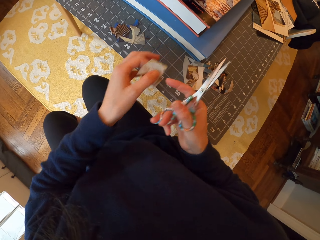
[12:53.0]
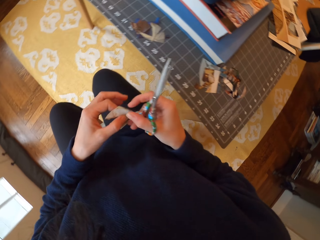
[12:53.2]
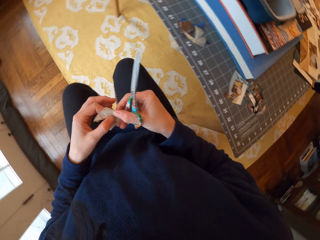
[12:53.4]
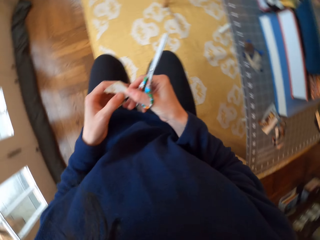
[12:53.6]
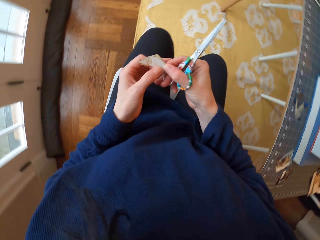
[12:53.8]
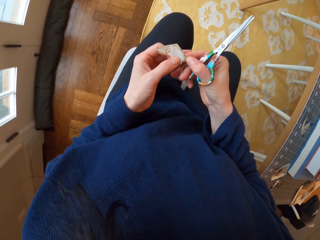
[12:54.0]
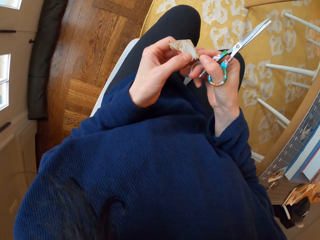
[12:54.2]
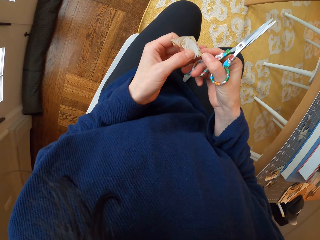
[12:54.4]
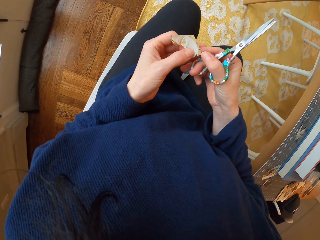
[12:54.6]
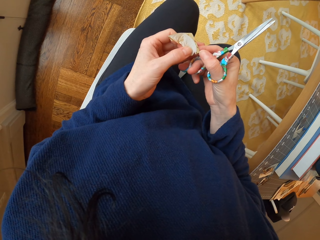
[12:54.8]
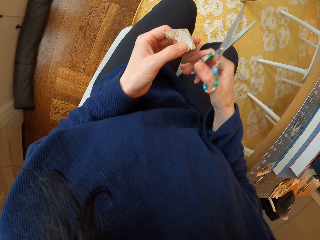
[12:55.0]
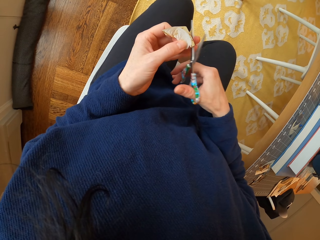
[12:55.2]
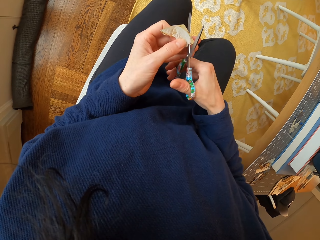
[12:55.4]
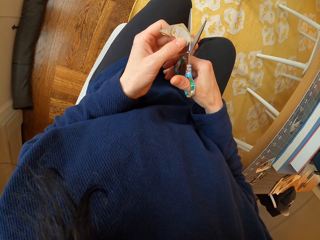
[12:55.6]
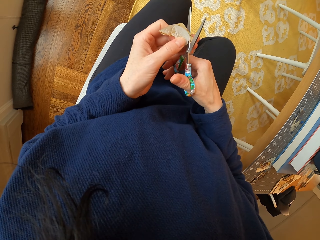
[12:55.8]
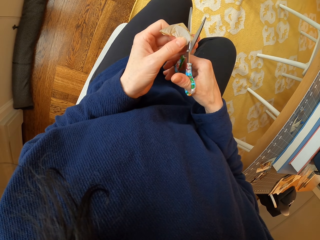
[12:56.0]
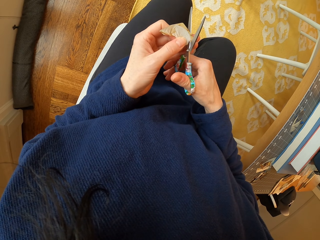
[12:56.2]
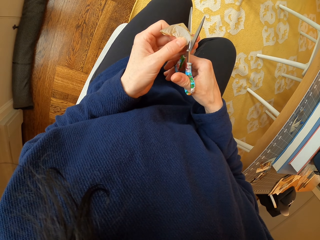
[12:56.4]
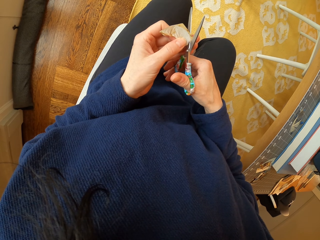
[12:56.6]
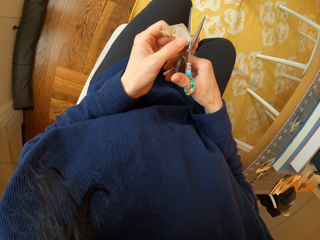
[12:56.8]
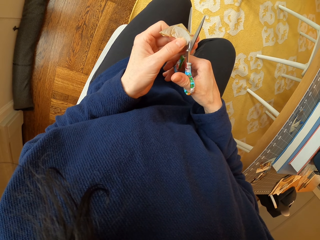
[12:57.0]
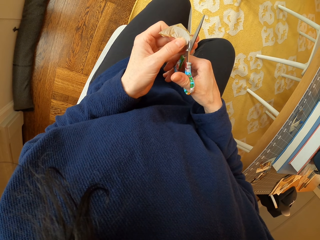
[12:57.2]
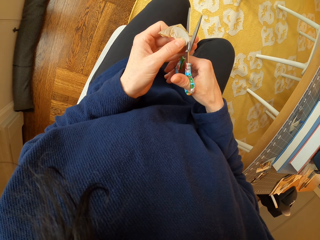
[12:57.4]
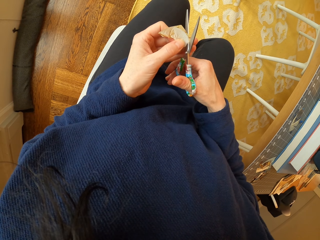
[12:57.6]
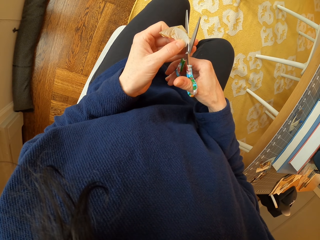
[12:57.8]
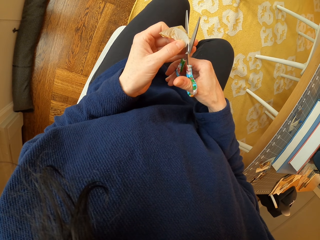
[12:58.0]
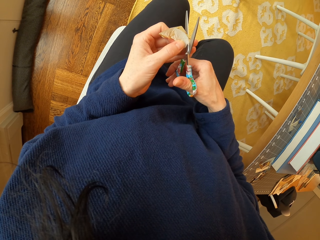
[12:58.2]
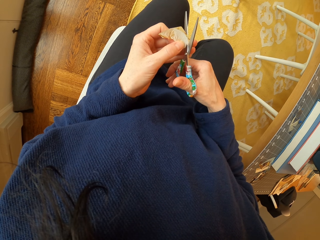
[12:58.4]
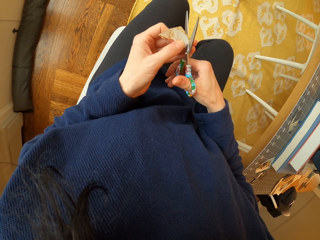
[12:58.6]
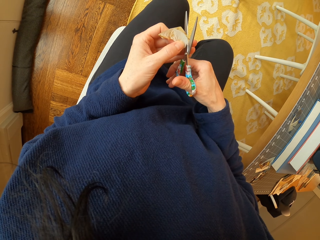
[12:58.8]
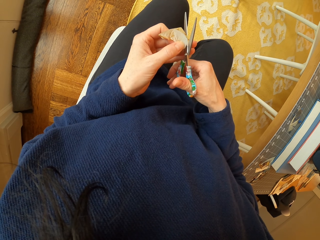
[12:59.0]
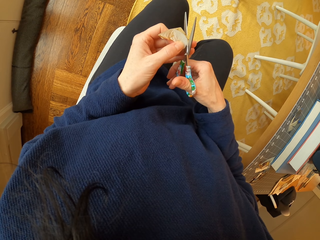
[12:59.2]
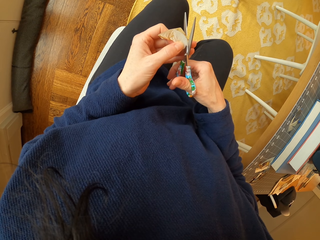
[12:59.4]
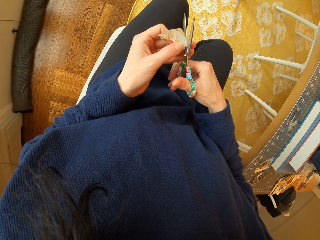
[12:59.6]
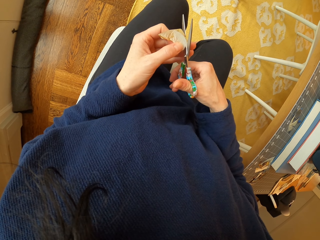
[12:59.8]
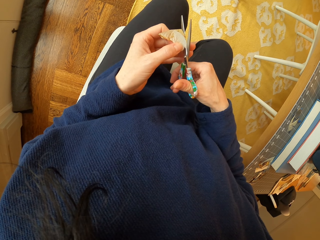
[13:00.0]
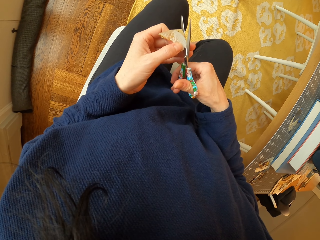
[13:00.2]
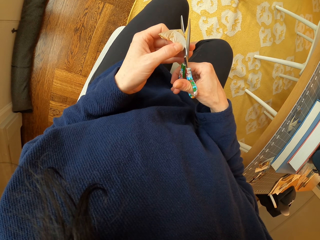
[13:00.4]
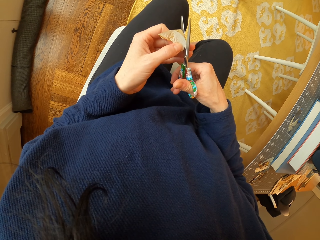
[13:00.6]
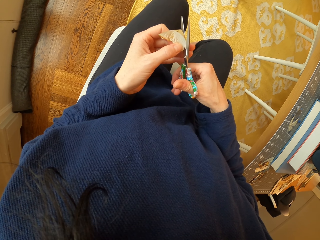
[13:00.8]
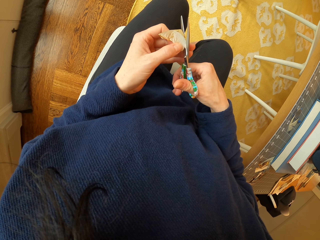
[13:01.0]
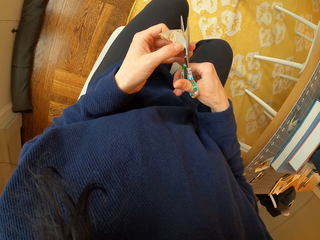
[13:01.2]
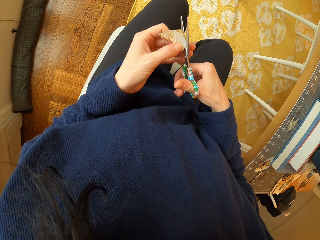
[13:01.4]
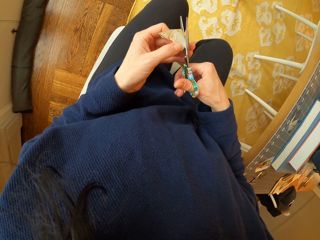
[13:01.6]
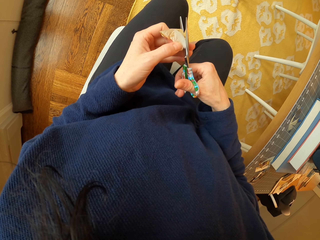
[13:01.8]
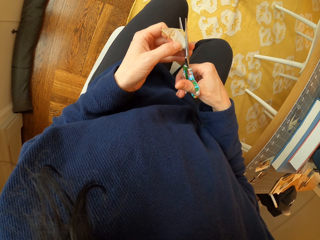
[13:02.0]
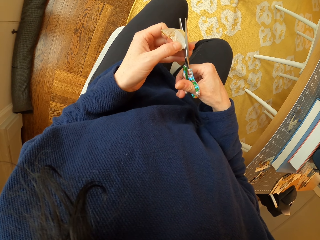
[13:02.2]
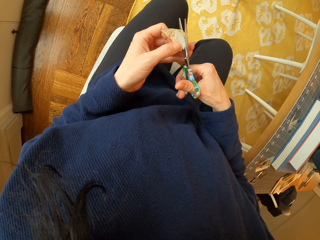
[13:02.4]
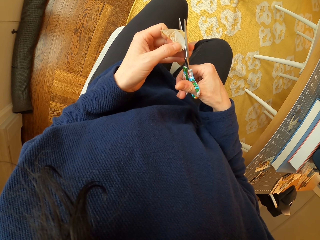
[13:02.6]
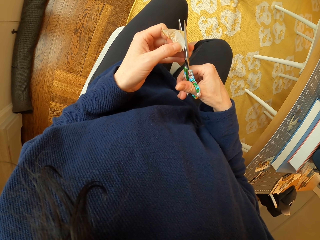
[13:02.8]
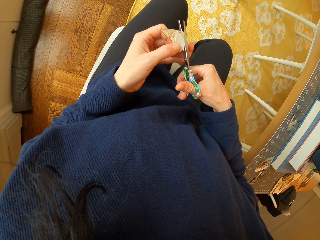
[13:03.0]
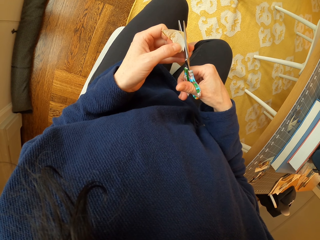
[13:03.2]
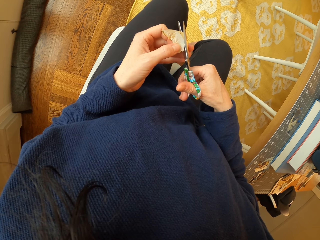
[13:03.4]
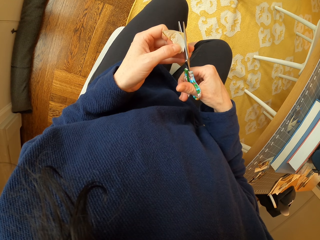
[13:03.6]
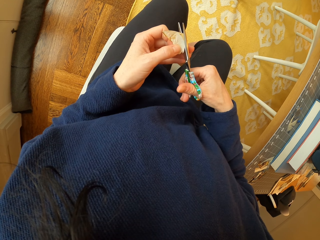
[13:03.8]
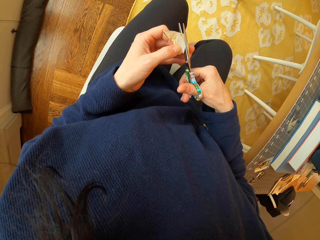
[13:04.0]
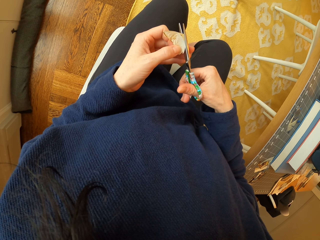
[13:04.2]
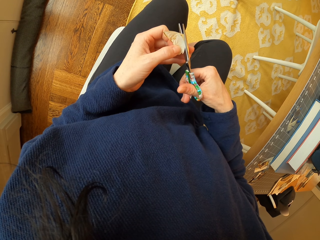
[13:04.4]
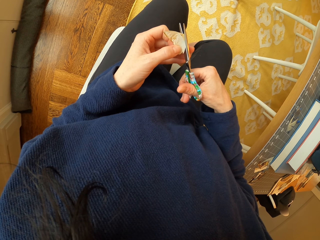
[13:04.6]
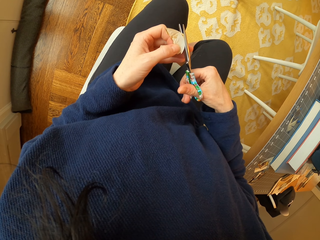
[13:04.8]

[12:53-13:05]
The camera wearer adjusts the piece of paper in the hand. They stare at the piece of paper. They cut the piece of paper with the scissors.

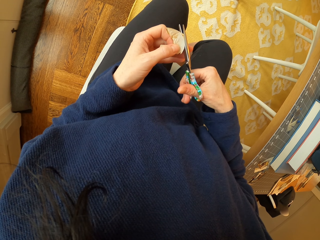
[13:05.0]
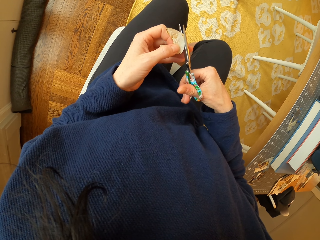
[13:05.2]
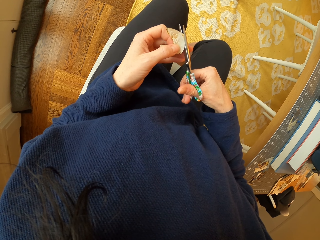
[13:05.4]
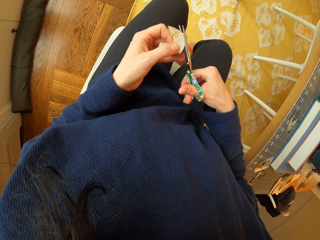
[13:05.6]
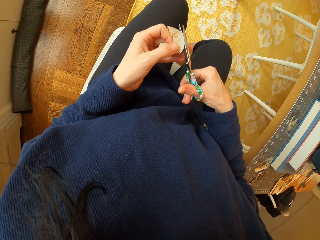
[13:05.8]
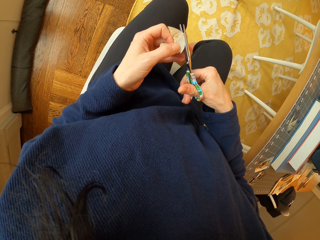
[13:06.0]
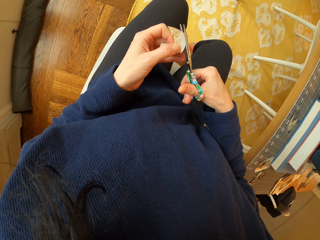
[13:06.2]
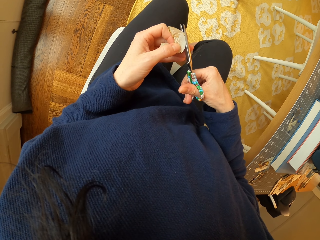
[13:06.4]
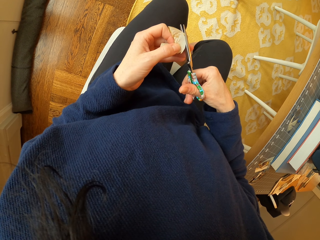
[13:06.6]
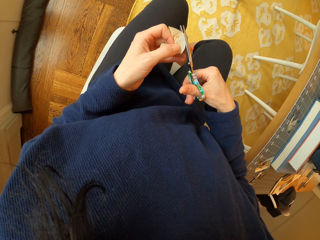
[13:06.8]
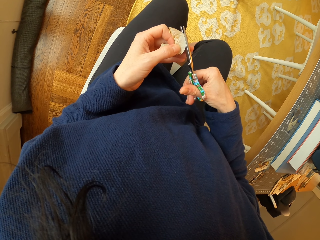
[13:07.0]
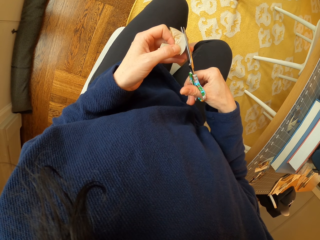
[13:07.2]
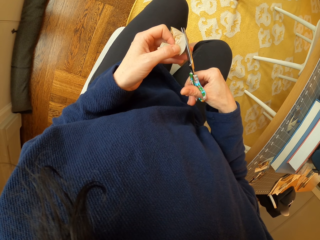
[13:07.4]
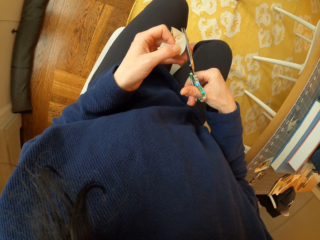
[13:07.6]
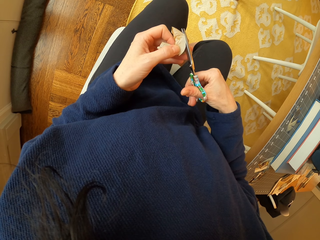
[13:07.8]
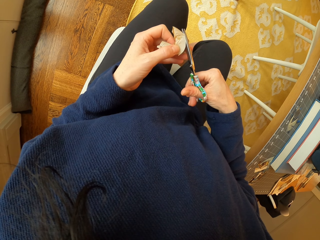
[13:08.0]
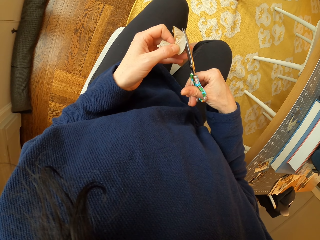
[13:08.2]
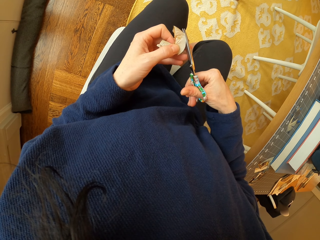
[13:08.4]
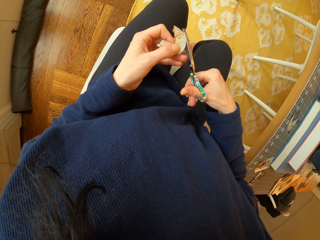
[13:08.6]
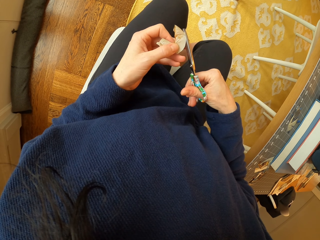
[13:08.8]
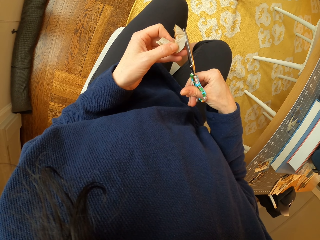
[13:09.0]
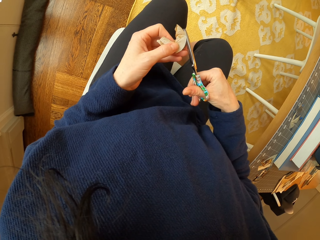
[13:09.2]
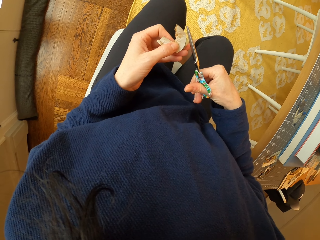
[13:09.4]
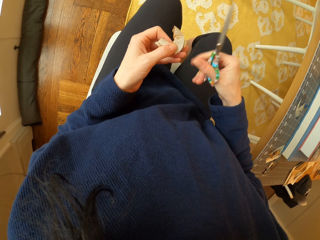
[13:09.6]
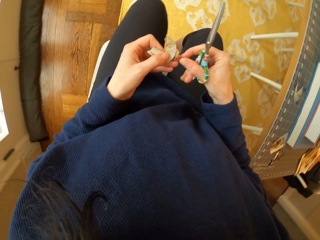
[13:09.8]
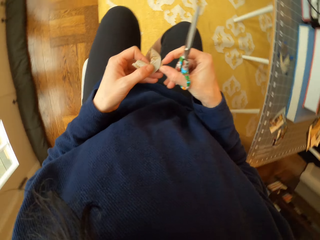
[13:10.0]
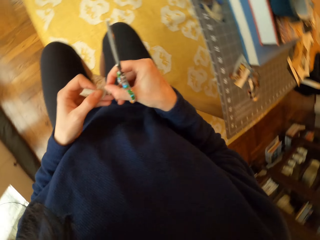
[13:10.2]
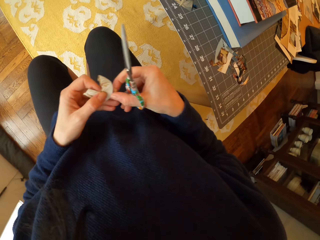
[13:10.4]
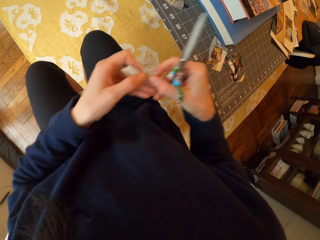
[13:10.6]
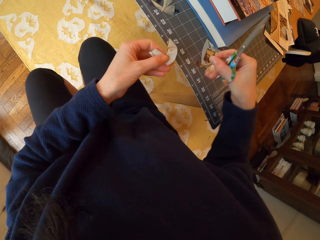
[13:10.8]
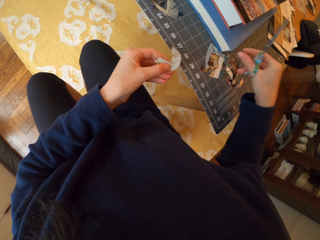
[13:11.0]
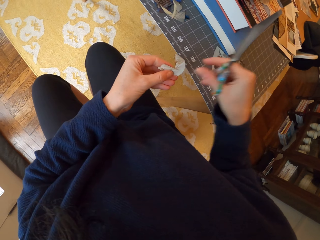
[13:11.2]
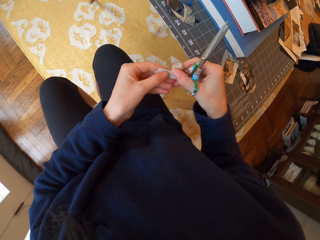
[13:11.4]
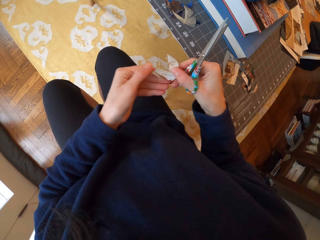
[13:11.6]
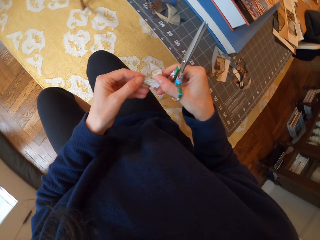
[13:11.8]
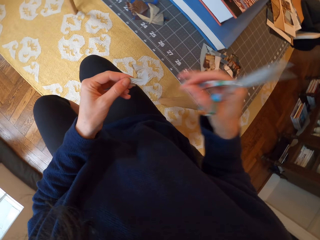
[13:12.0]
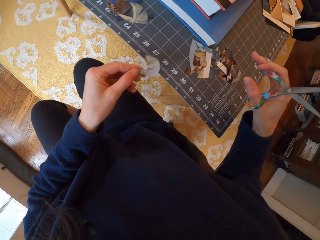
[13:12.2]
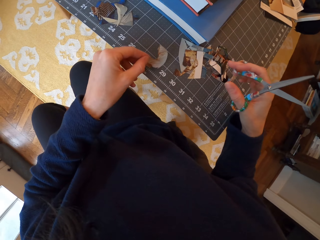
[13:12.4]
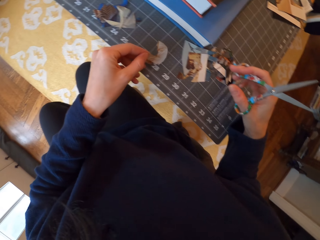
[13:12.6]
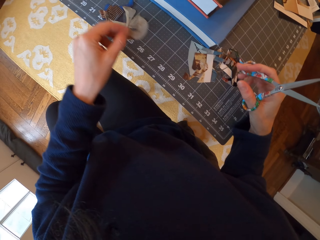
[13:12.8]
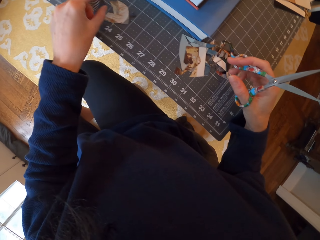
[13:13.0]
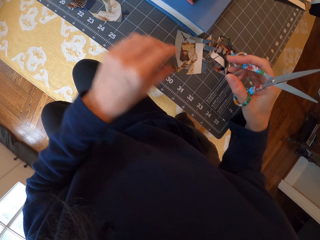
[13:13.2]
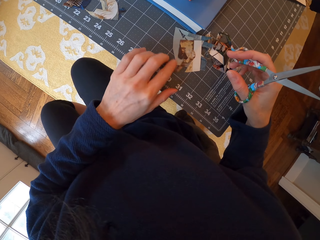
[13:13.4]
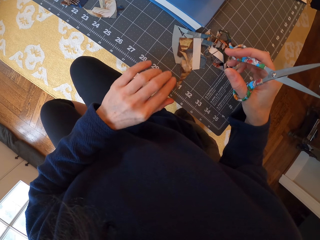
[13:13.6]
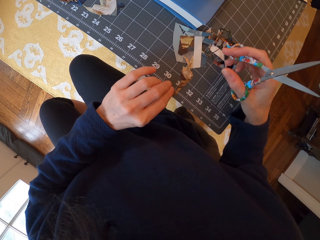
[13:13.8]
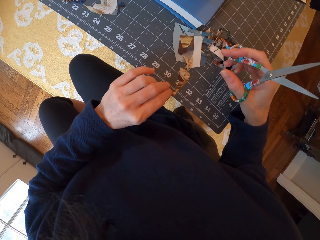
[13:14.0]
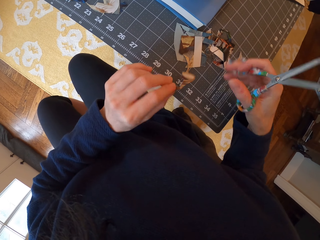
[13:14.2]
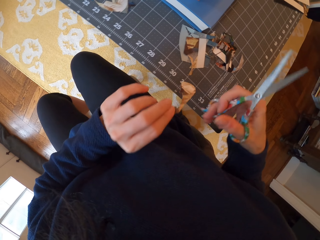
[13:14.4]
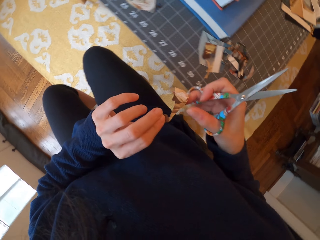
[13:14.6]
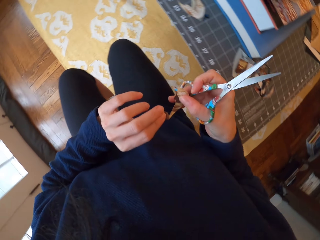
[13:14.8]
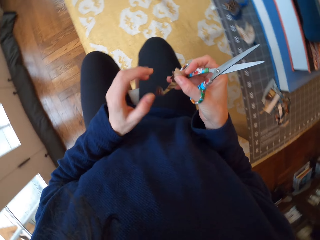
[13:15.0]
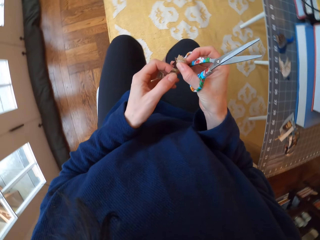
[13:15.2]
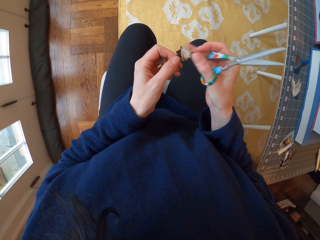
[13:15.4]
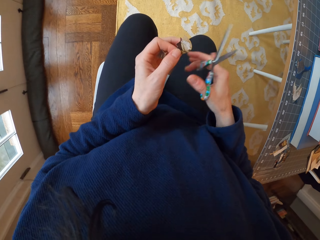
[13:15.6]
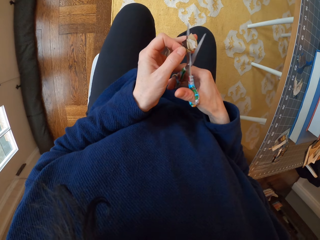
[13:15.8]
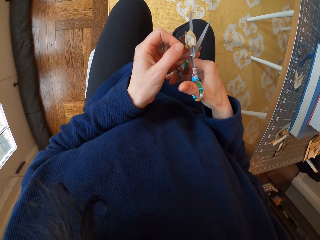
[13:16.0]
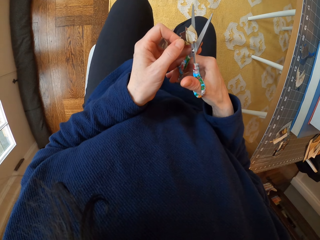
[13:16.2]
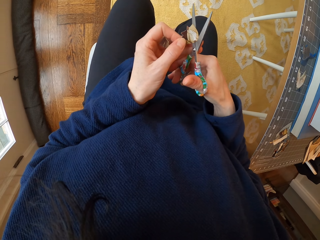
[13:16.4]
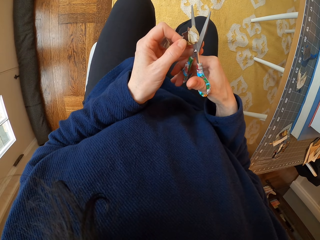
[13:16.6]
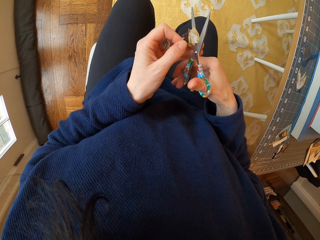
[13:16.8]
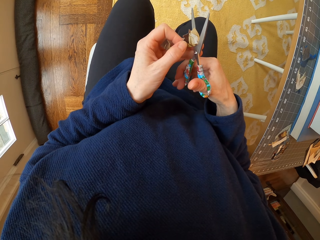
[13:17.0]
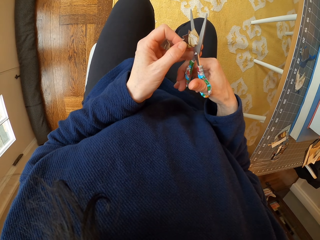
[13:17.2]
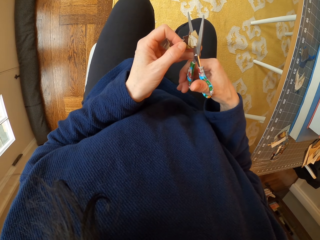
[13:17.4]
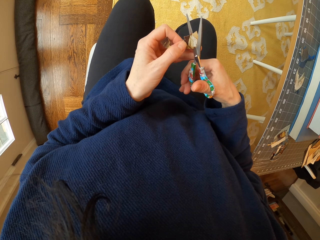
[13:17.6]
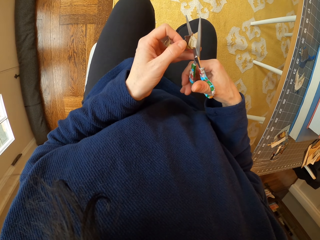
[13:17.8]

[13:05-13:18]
The camera wearer picks up a piece of paper. They place the piece of paper on the table. They touch the piece of paper. They place the piece of paper on the table. They pick up the piece of paper from the table. They pass the piece of paper to the right hand. They pass the piece of paper to the left hand. They cut the piece of paper with scissors.
